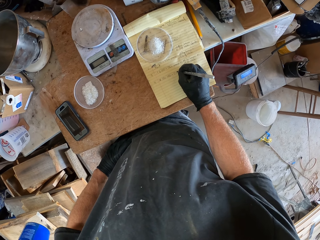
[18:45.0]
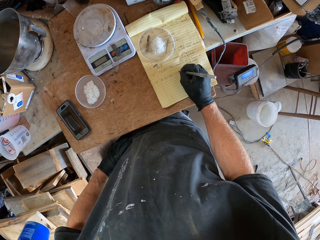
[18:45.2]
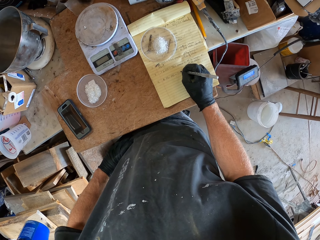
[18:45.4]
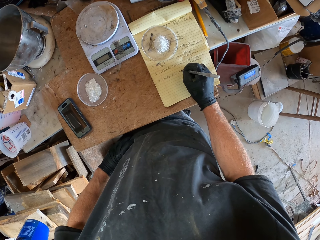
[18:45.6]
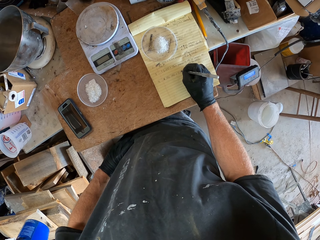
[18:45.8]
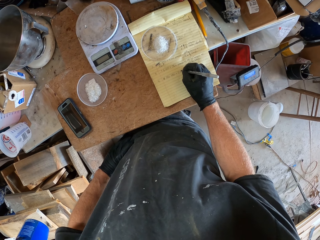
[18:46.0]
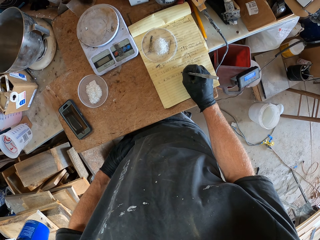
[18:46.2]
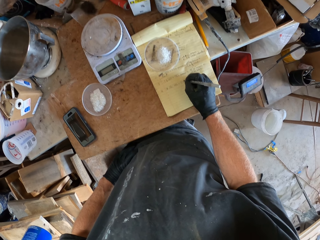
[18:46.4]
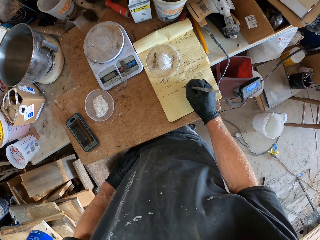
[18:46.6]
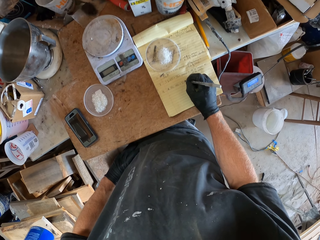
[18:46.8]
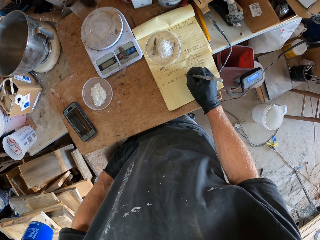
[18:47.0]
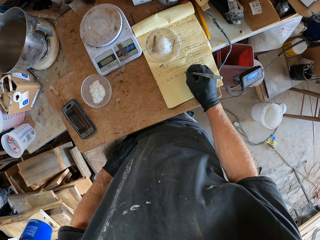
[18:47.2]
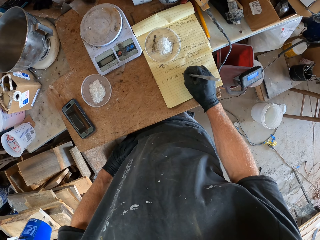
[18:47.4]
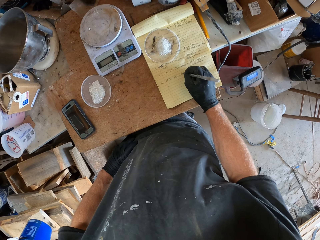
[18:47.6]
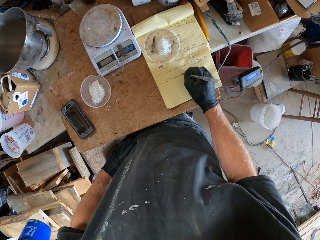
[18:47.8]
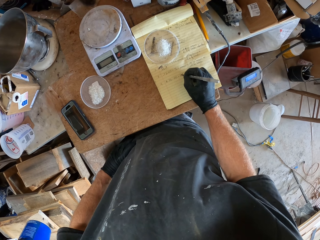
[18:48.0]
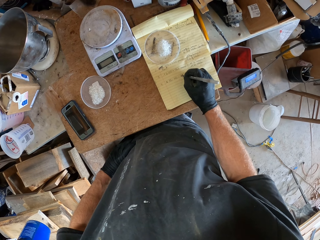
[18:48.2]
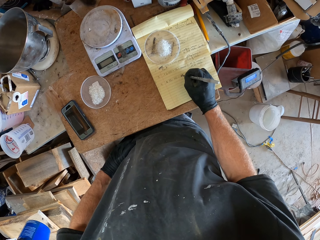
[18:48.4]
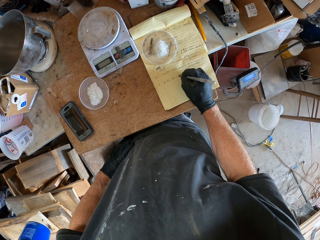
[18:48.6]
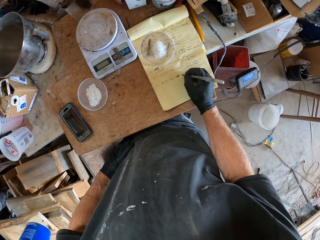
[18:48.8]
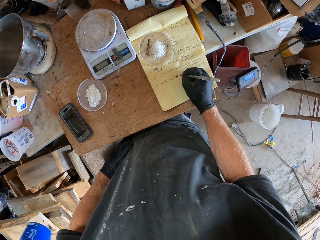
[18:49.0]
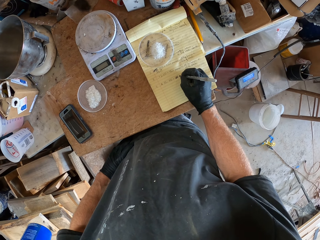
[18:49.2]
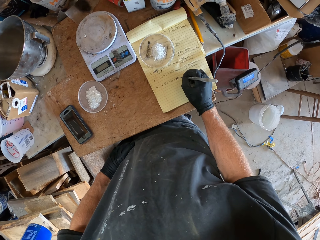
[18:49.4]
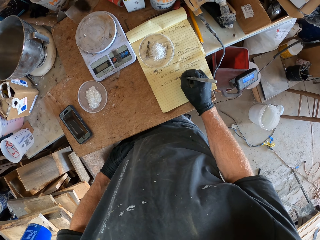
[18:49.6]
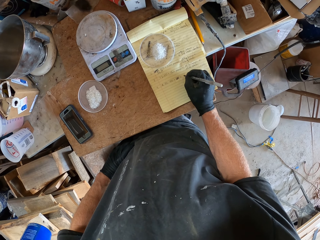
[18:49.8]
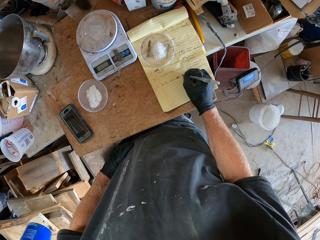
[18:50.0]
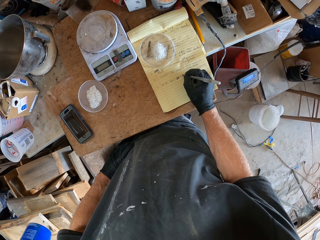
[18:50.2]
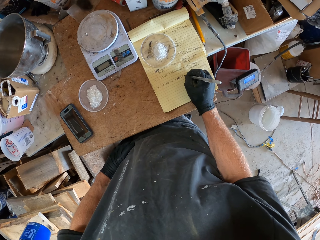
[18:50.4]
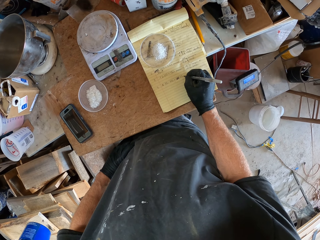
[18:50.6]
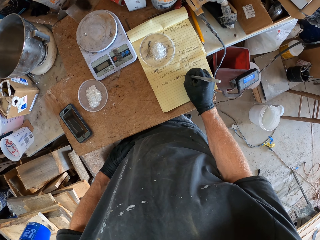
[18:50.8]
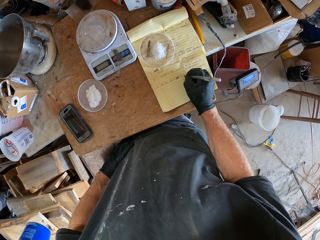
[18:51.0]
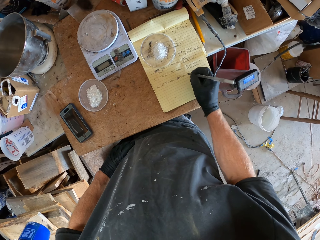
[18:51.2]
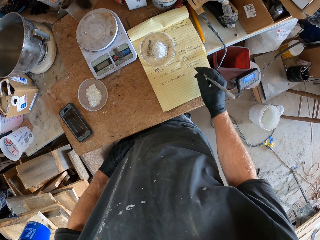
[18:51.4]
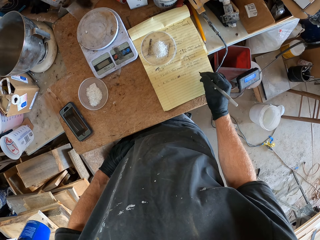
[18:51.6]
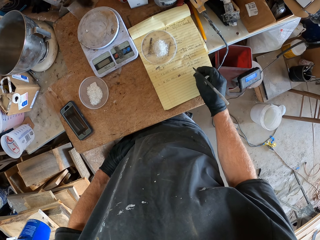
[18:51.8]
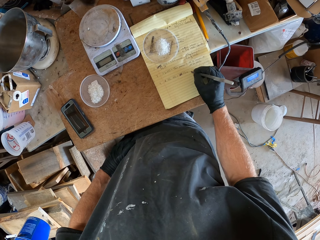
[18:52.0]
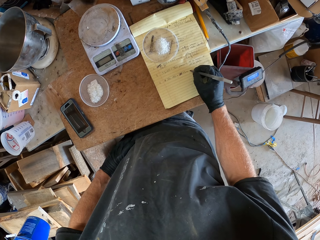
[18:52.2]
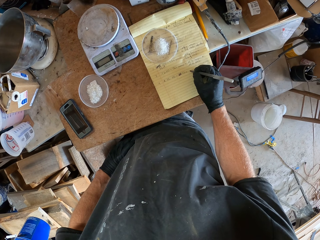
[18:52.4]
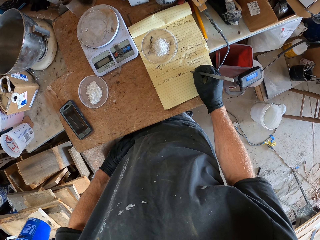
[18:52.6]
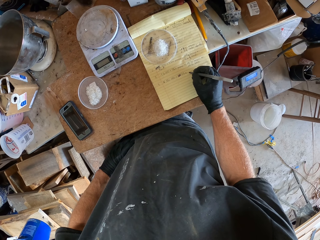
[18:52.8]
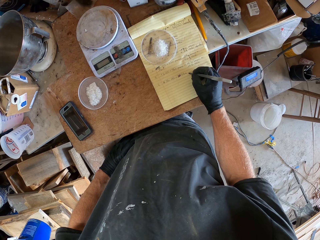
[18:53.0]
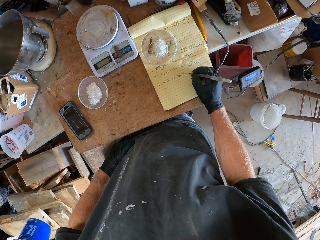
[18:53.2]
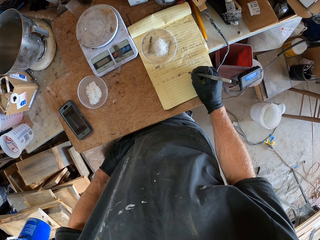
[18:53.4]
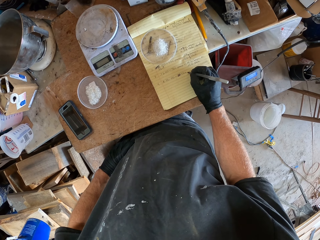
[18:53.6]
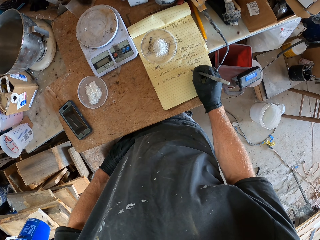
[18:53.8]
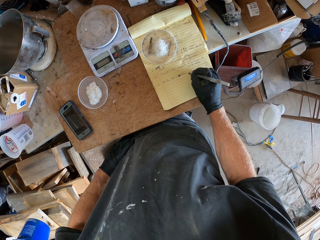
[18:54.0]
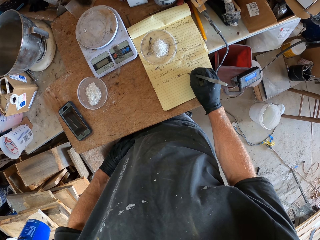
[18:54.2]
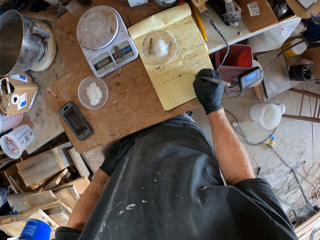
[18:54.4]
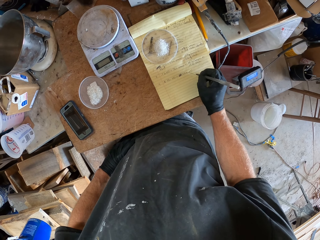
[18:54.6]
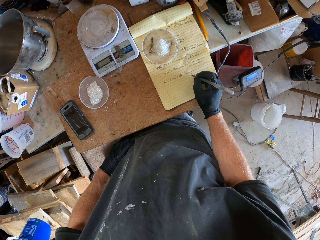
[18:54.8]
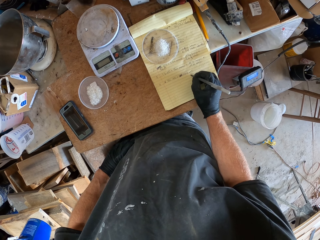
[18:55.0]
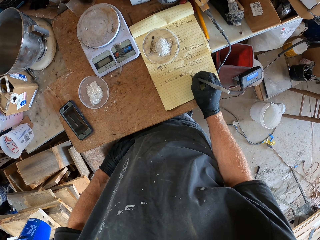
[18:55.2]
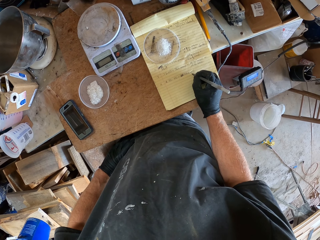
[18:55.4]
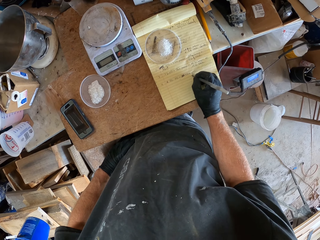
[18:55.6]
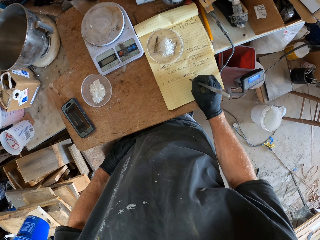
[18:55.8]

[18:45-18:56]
The camera wearer writes on the book.

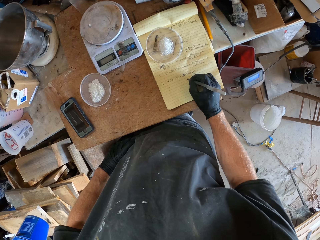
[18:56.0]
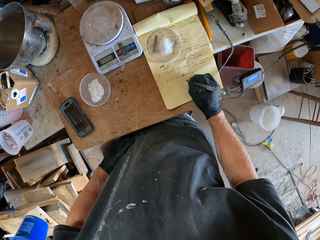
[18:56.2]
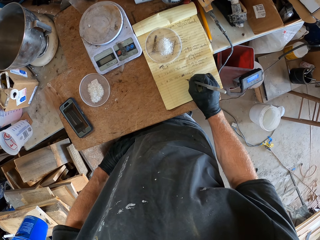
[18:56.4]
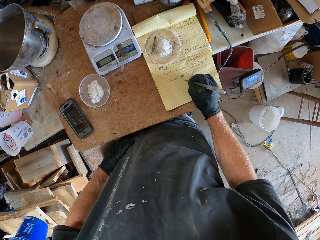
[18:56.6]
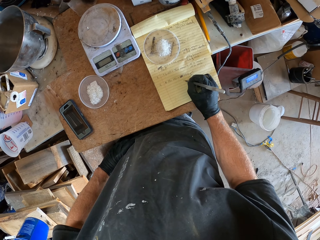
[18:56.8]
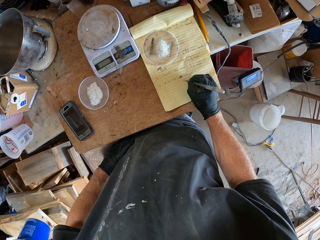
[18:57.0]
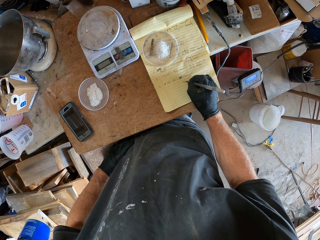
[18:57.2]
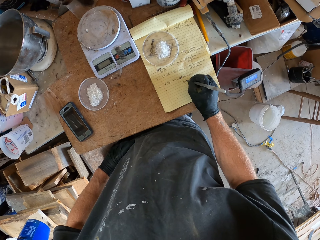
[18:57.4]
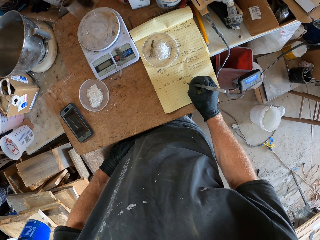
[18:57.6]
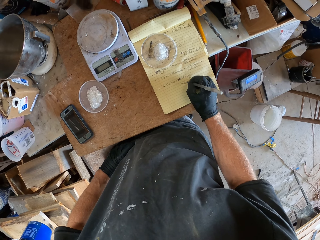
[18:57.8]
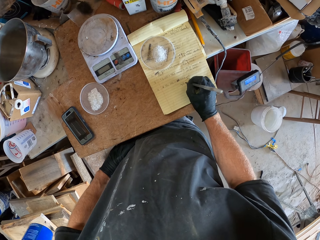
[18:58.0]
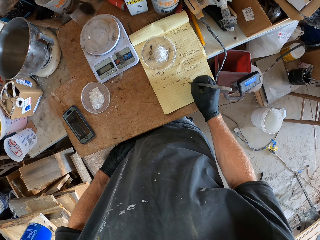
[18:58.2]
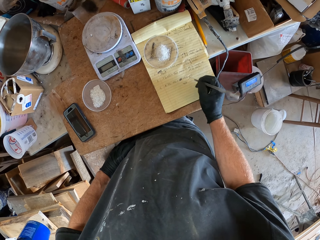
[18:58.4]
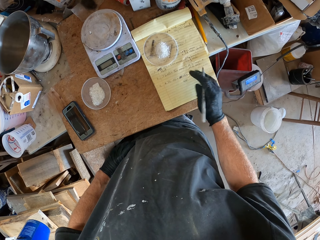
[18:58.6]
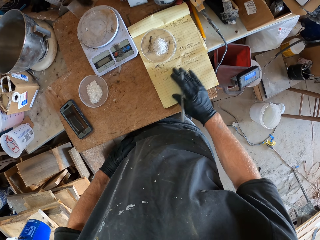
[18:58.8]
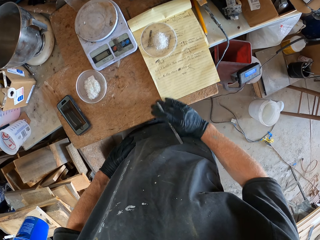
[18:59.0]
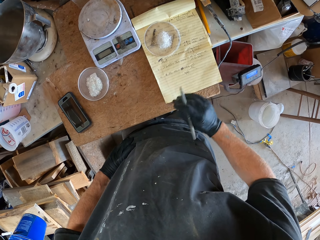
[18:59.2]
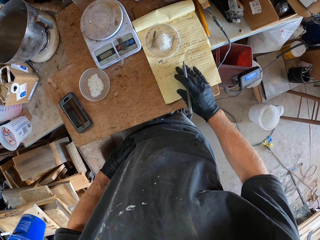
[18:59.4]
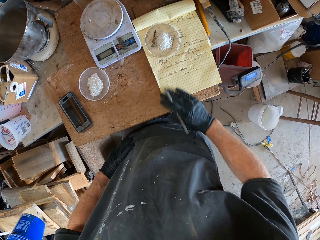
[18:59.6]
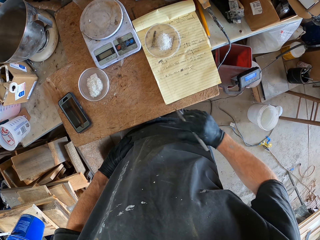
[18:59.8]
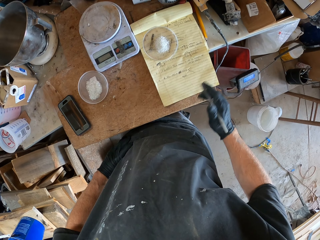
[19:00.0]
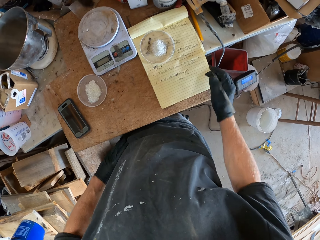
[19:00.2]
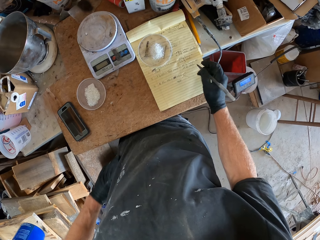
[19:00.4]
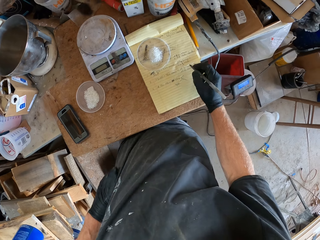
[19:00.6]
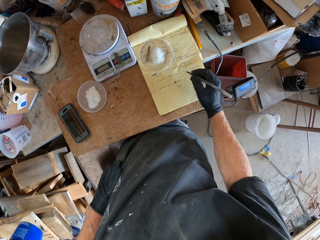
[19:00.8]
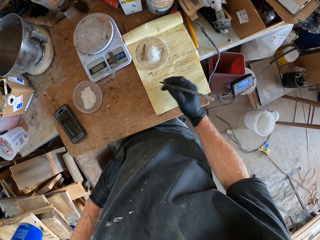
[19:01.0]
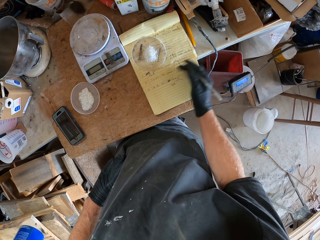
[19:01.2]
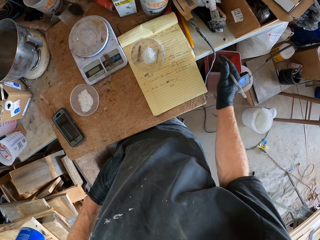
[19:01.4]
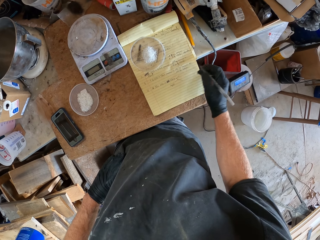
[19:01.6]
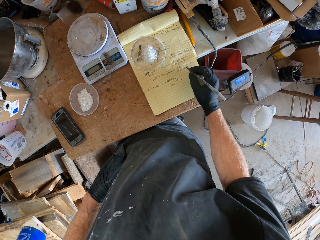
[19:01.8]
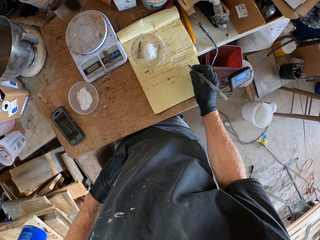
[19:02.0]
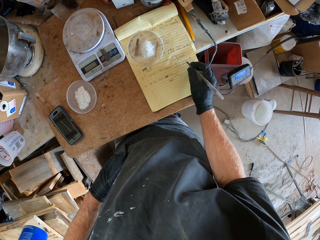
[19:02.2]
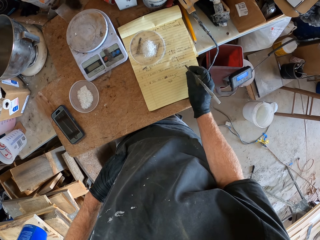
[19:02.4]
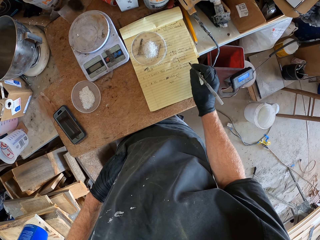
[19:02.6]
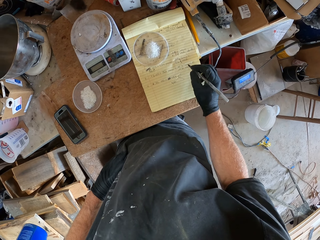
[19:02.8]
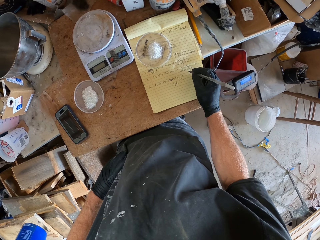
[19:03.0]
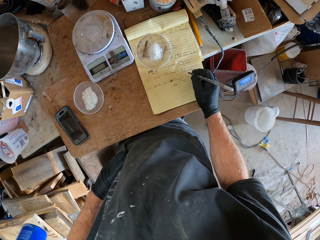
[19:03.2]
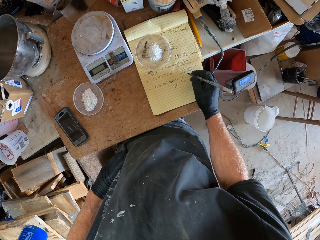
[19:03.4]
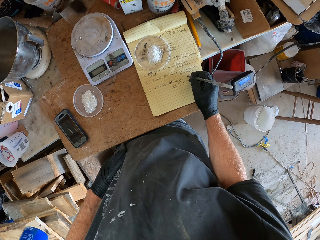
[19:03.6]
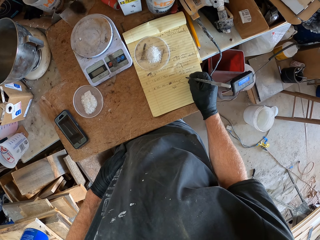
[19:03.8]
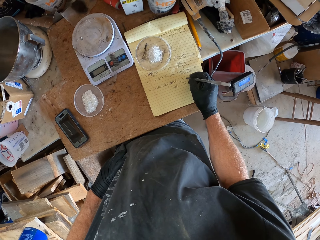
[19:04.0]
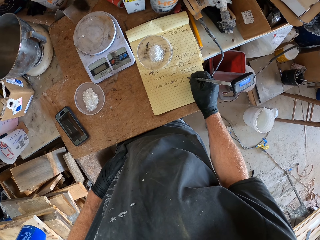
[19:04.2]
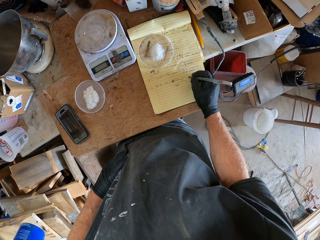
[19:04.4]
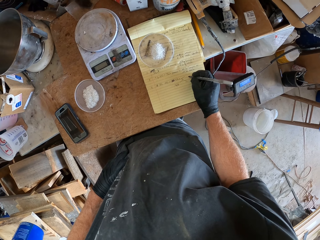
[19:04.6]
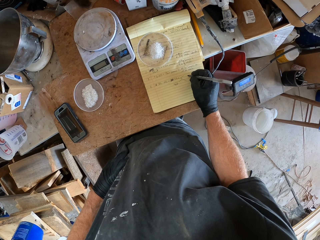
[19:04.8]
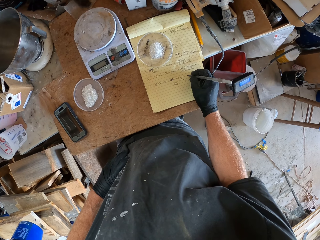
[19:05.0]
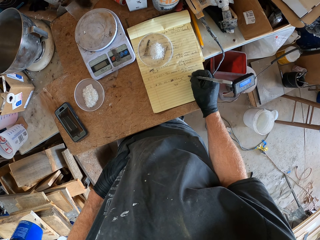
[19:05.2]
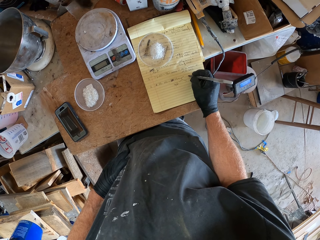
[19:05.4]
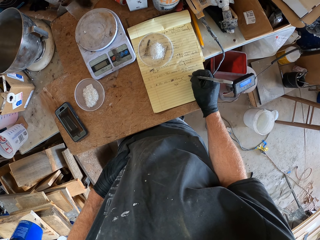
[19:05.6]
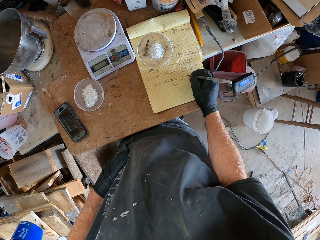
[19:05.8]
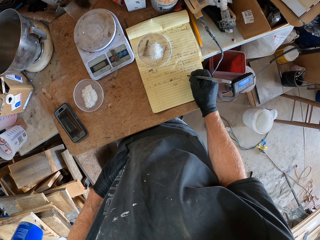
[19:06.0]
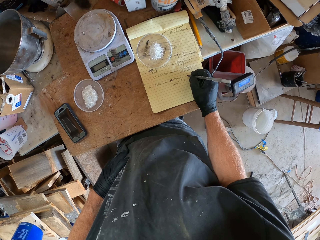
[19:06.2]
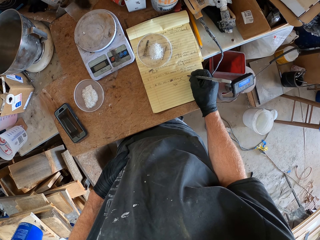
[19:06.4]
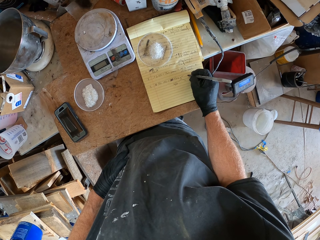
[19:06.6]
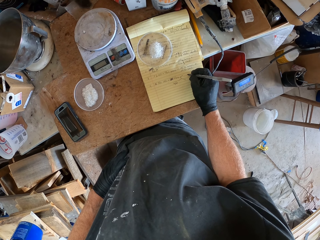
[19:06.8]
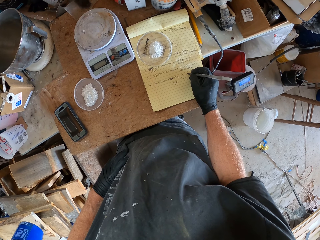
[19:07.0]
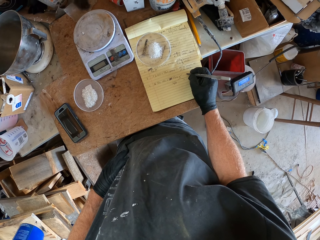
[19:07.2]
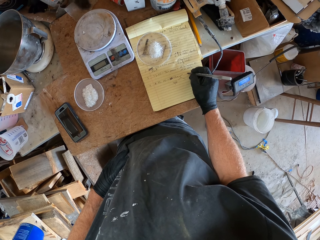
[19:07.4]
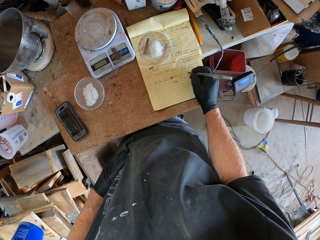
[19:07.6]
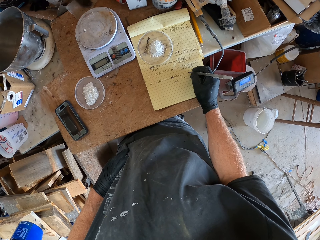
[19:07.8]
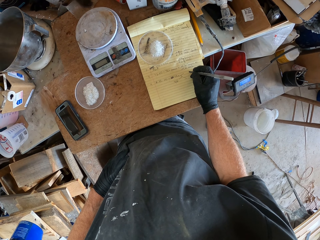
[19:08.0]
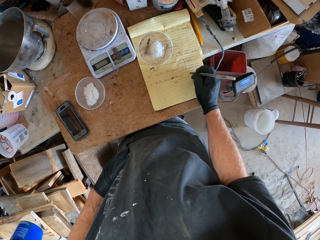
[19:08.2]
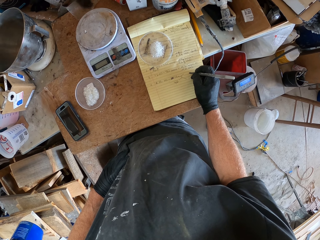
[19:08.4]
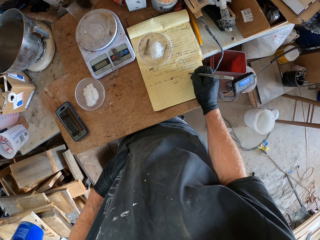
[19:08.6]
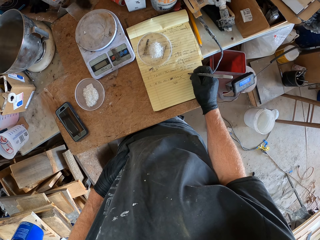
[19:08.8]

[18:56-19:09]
The camera wearer cleans the books with his right hand. He moves his hand on the book. He looks around the table.
